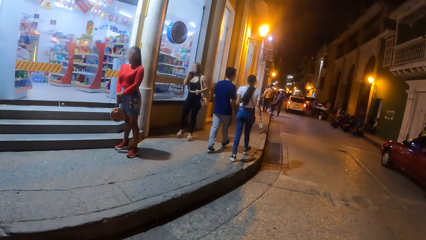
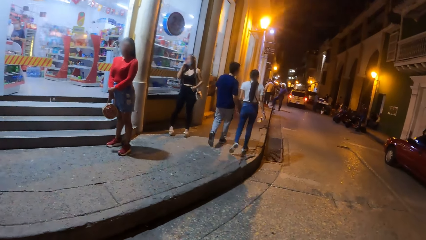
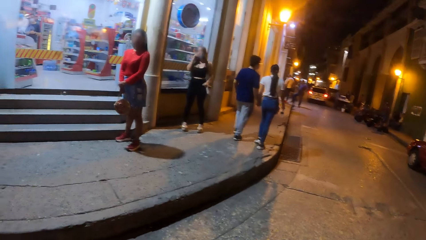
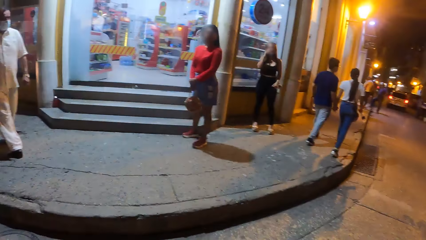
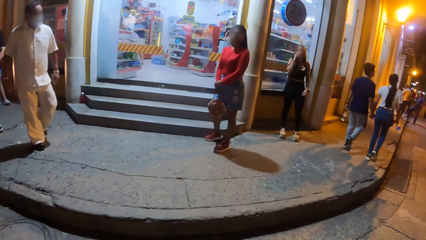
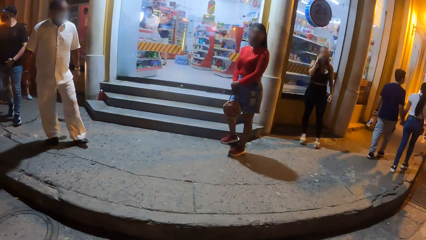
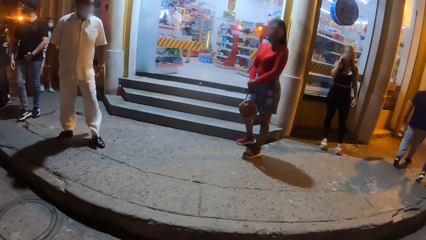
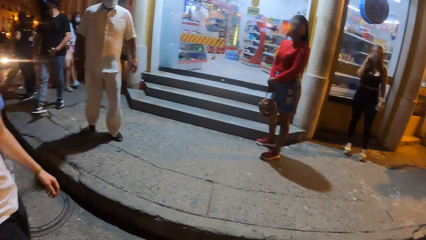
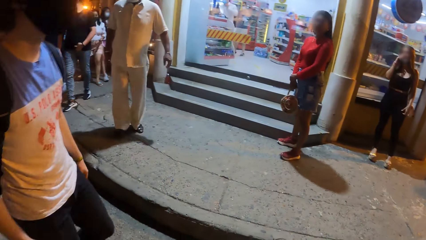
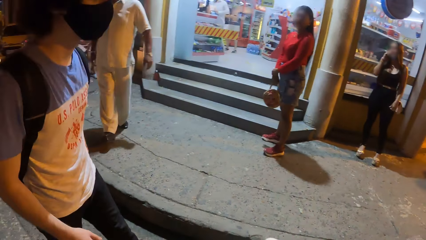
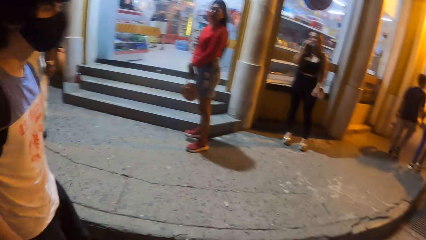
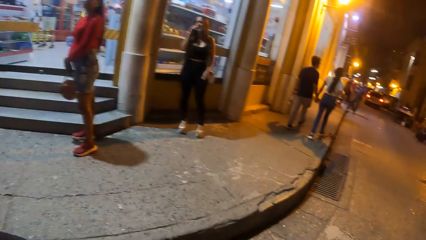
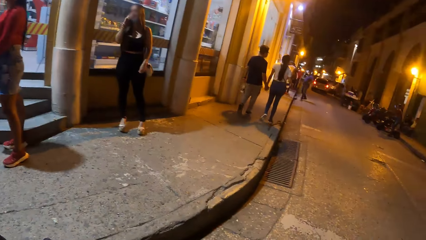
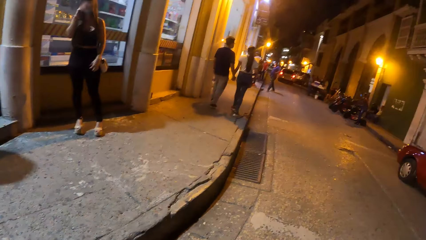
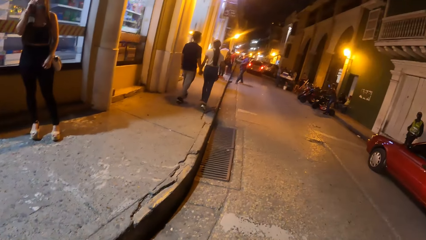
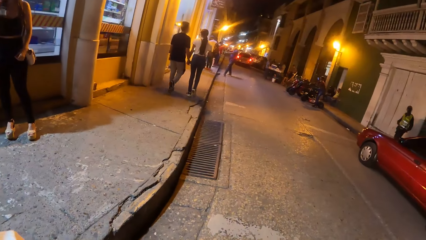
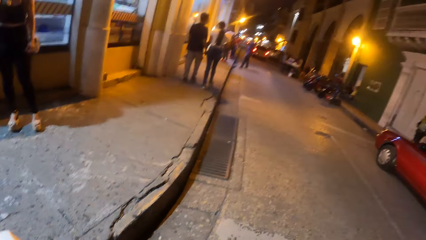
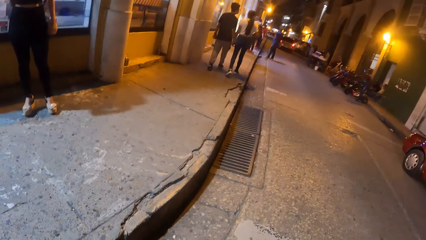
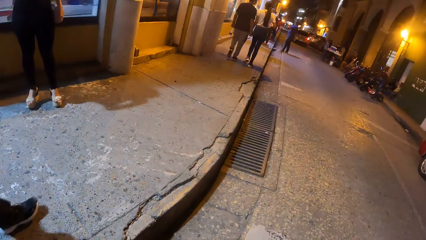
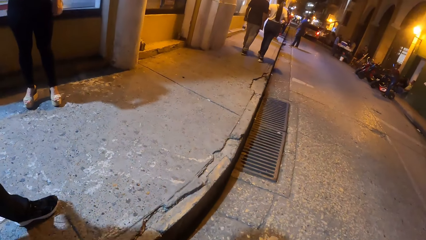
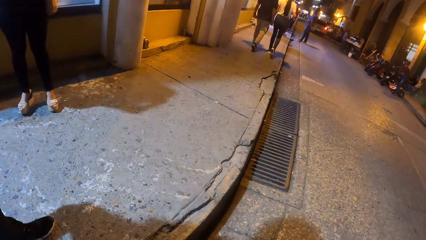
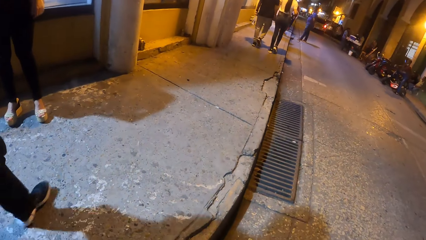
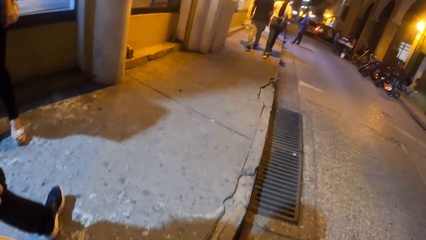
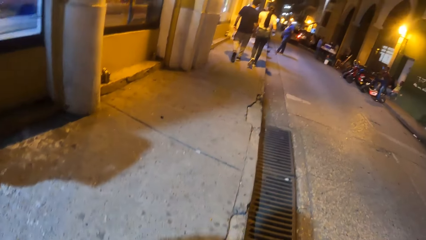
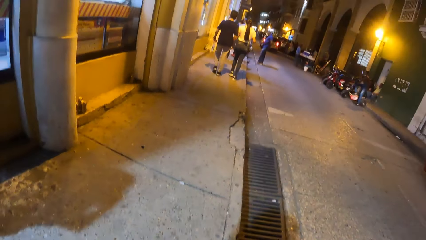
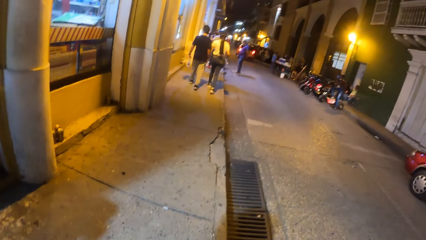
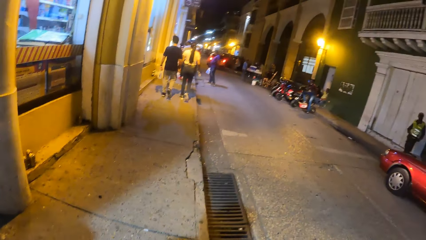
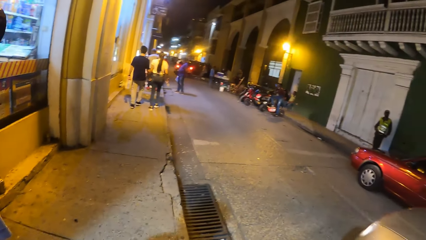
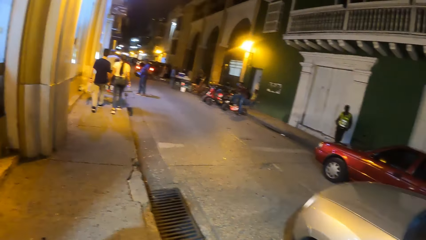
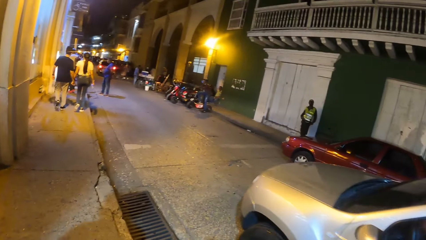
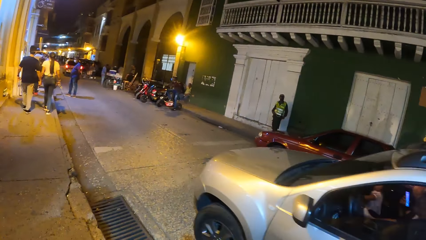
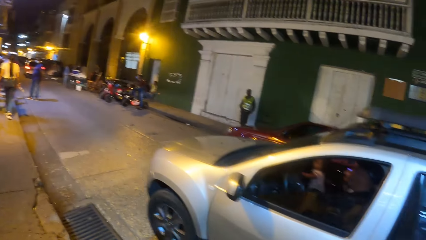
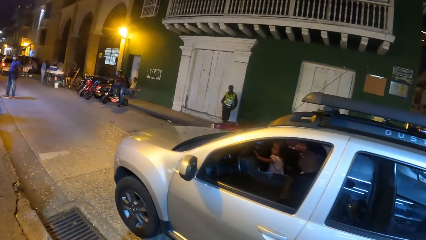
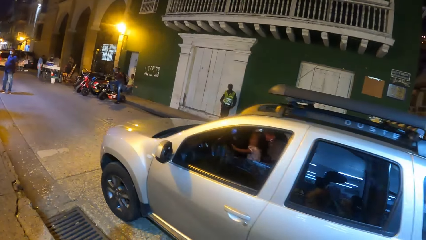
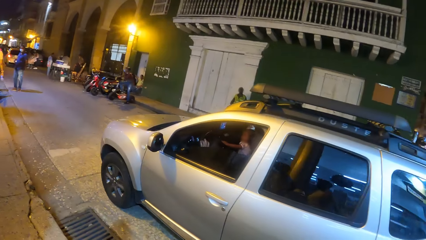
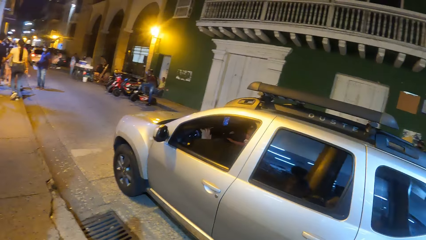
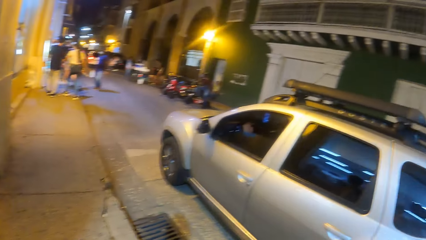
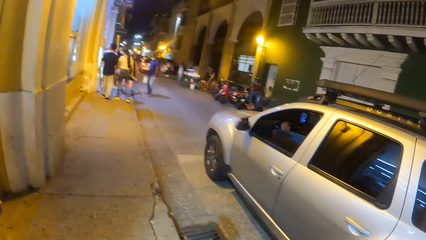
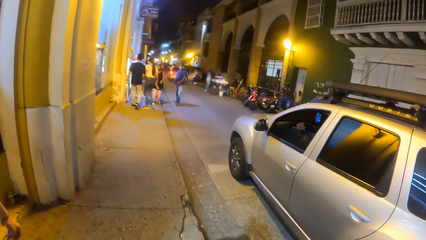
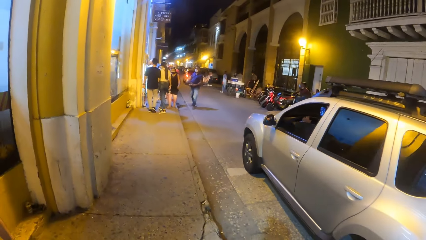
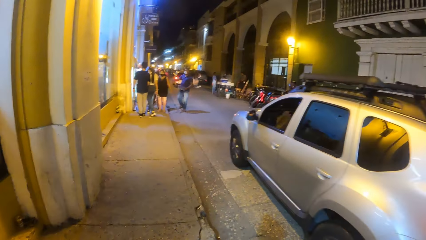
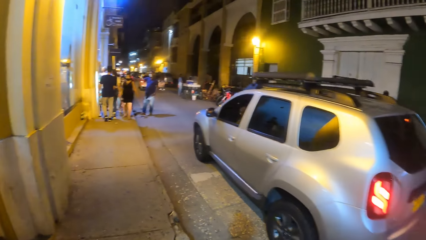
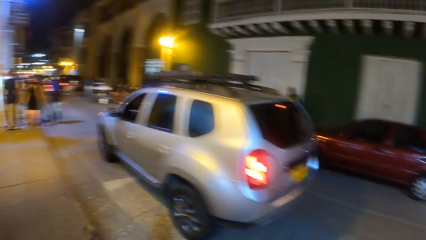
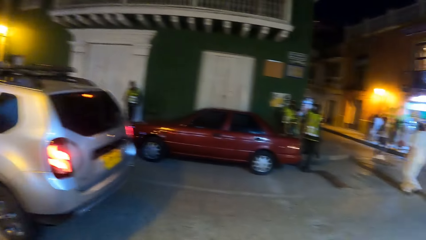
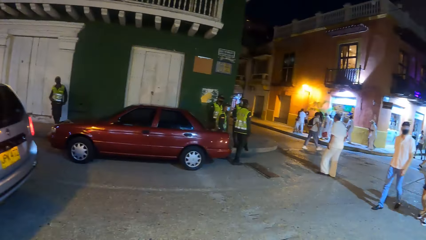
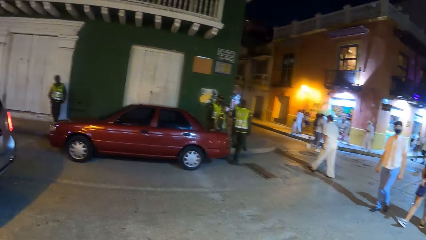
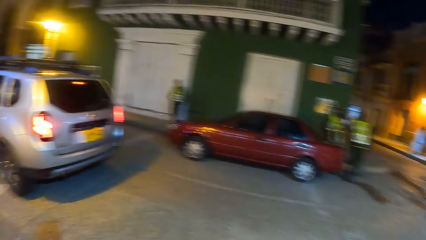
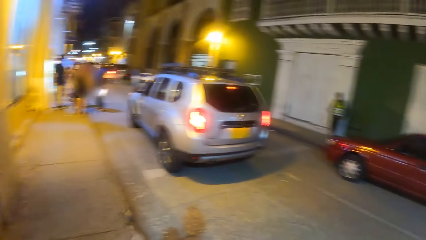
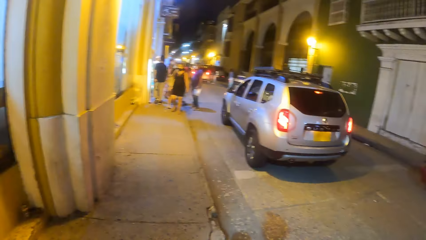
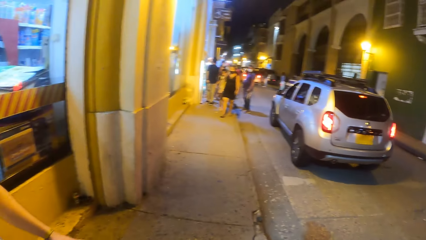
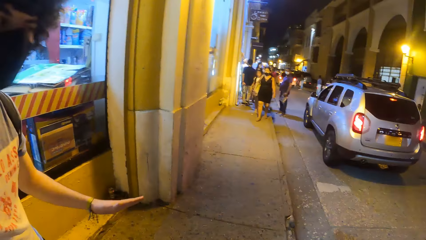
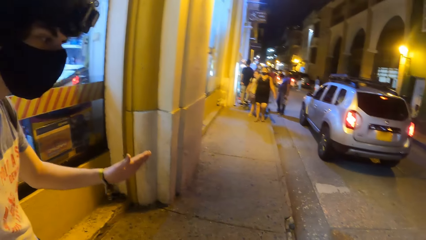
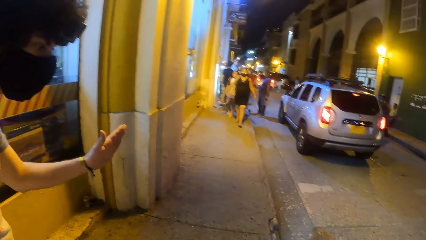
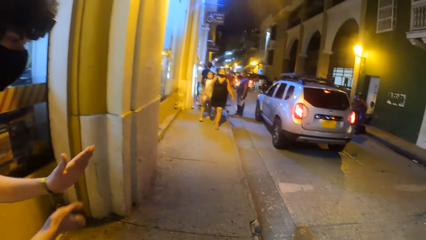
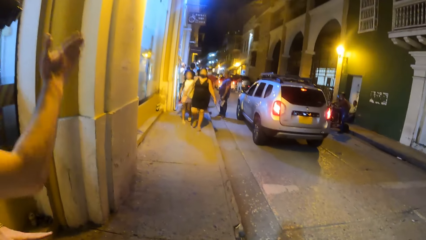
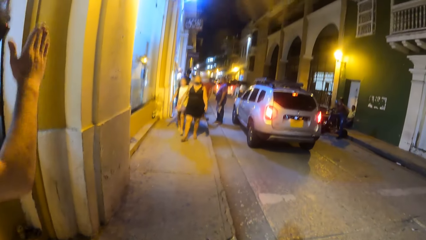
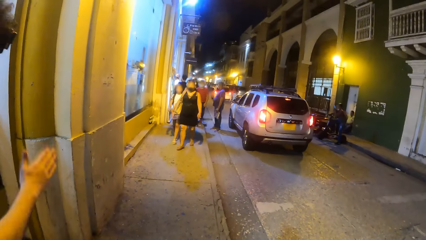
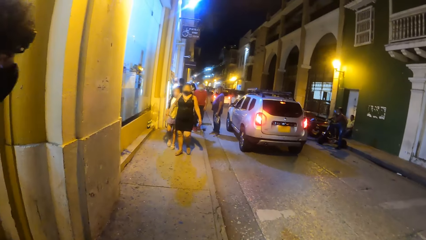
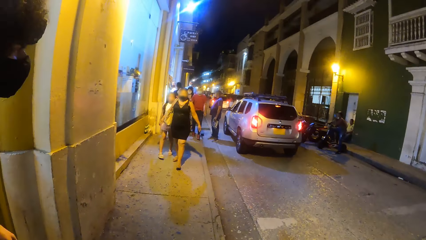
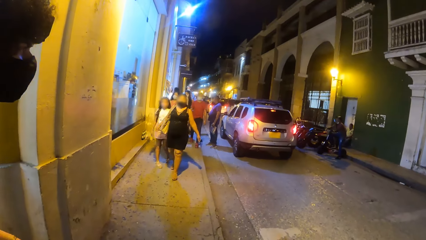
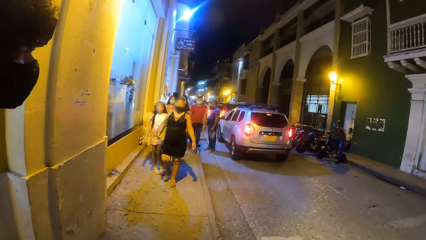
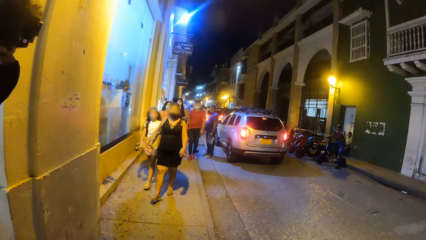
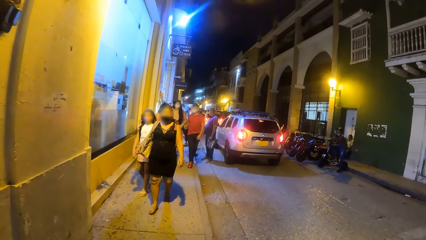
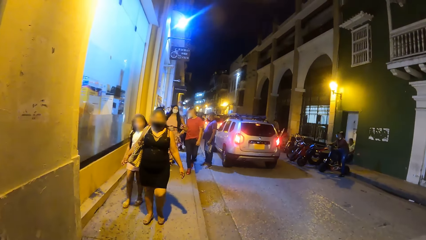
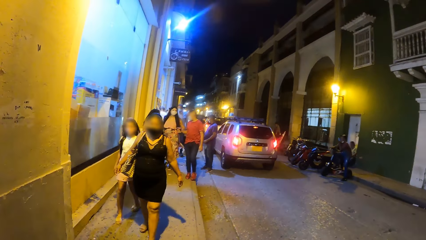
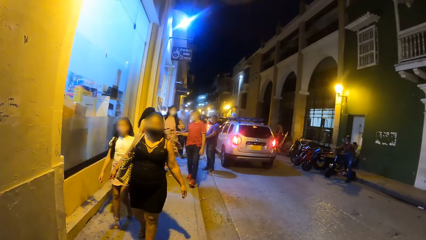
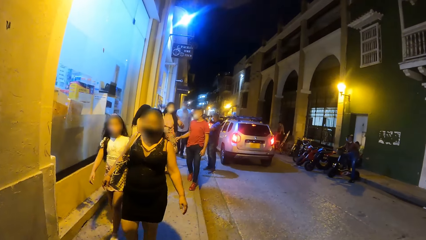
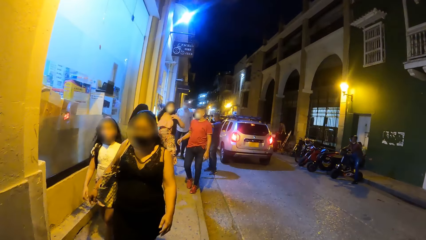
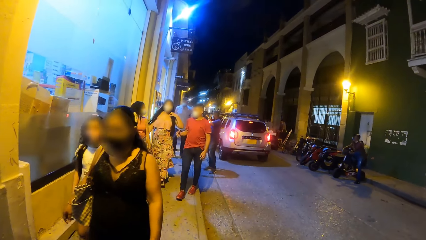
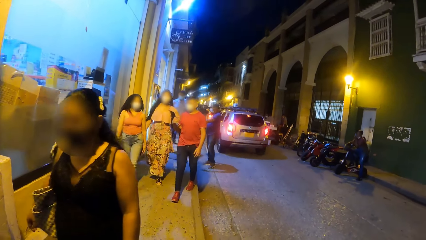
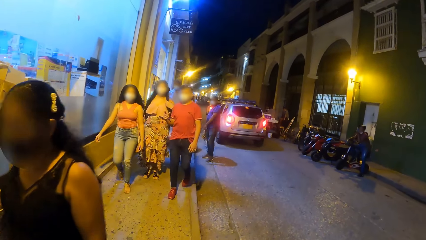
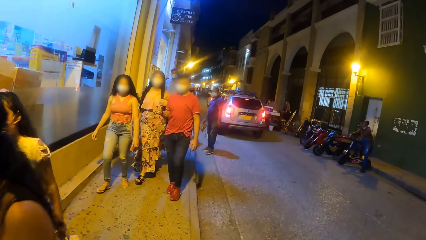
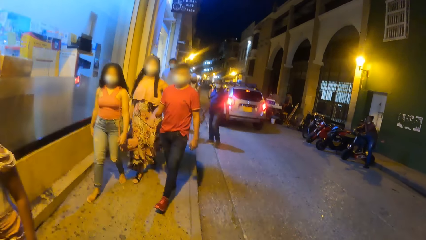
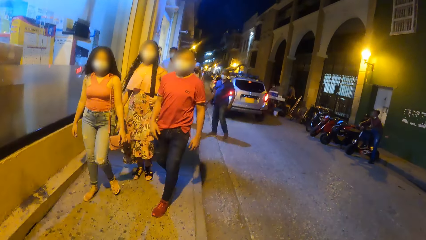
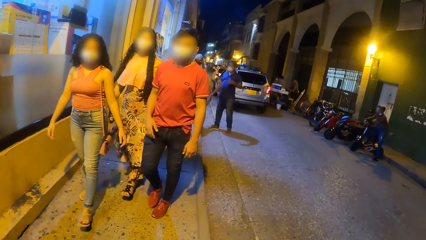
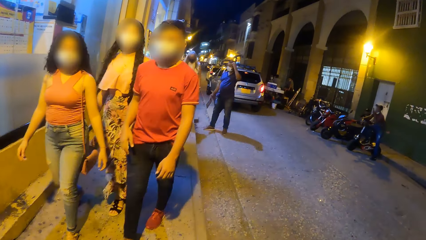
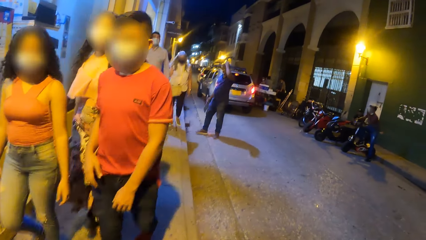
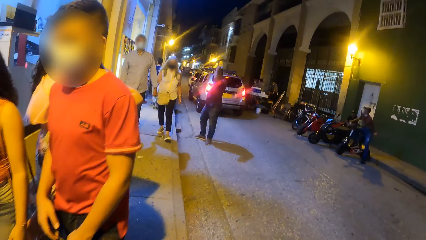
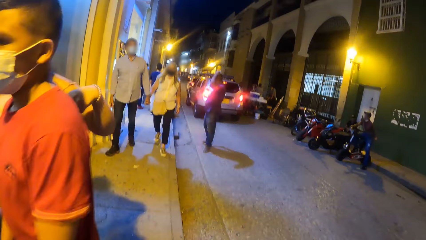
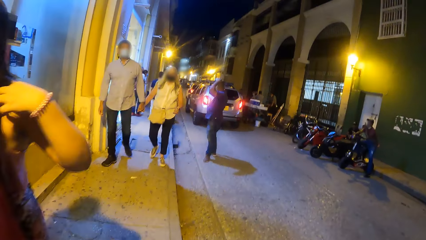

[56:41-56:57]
A silver car drives past the camera wearer. A man interacts with the camera wearer.
